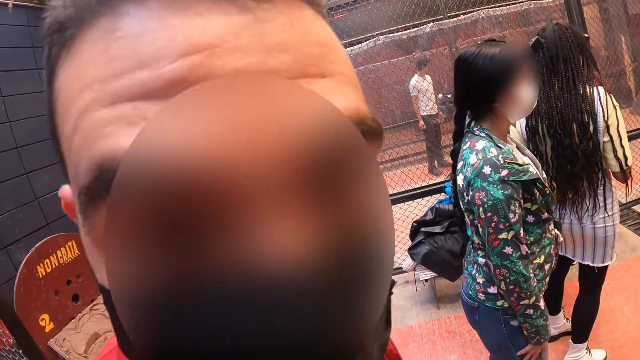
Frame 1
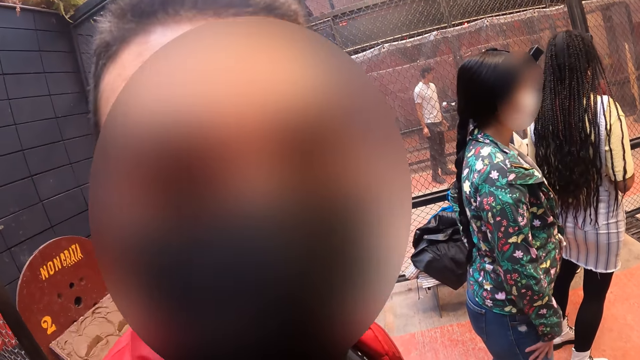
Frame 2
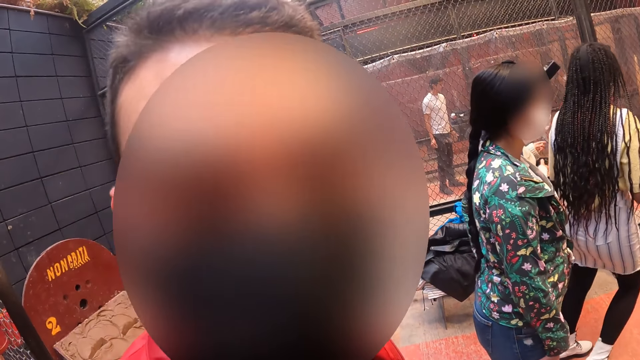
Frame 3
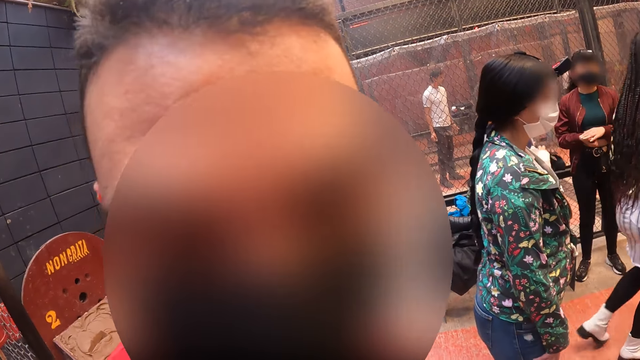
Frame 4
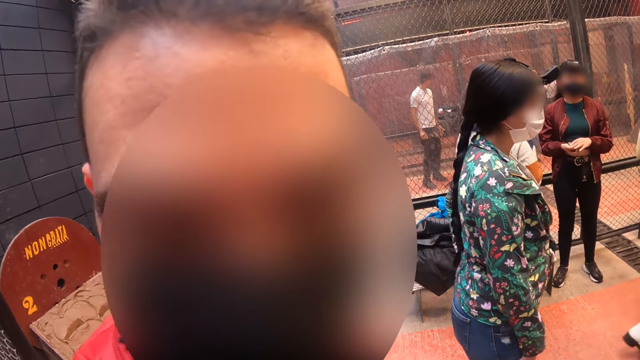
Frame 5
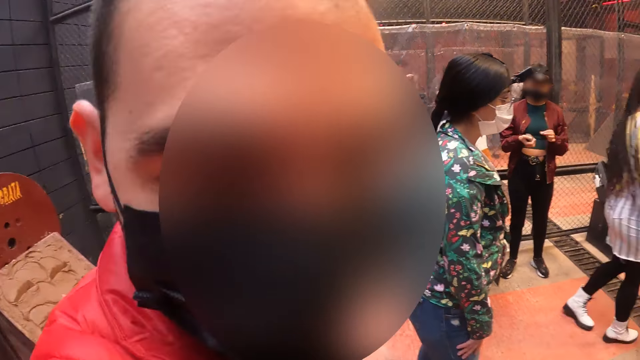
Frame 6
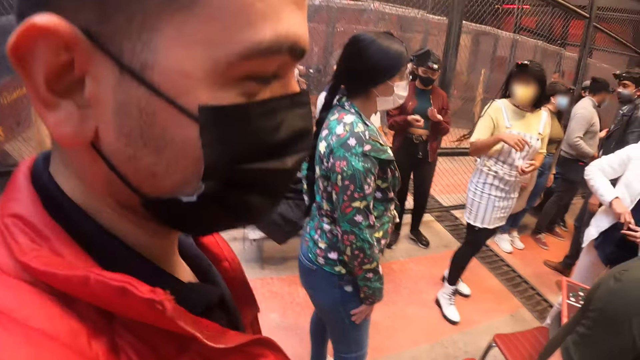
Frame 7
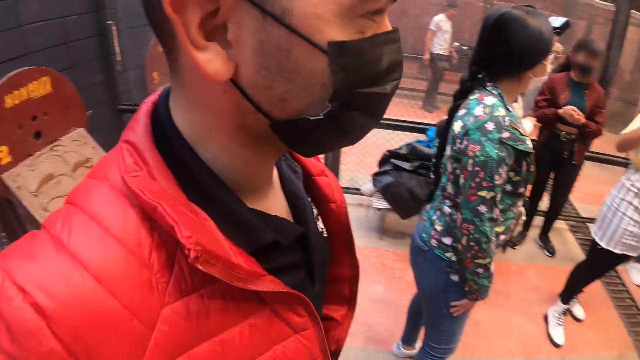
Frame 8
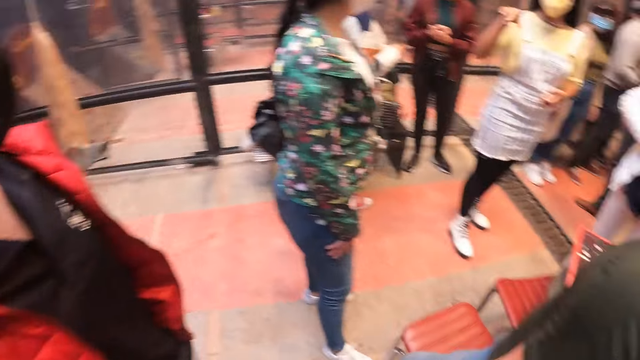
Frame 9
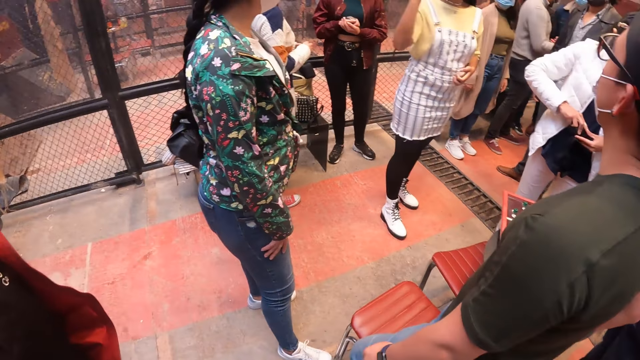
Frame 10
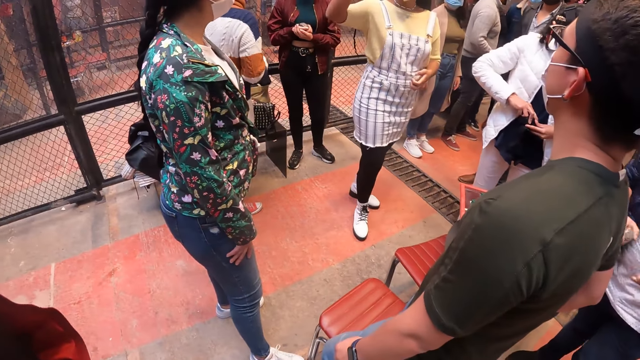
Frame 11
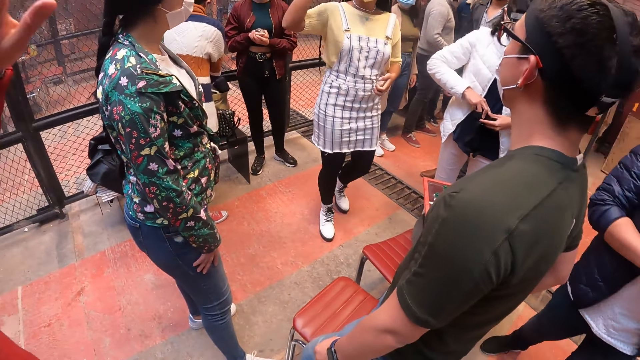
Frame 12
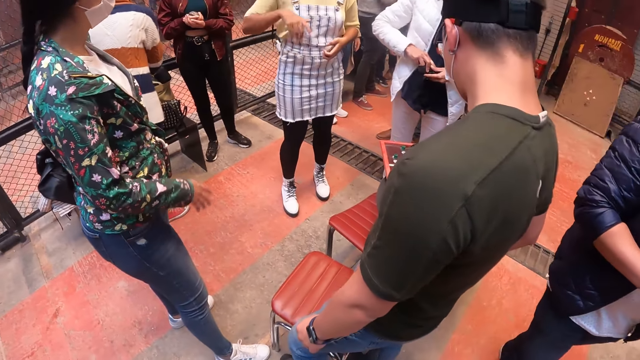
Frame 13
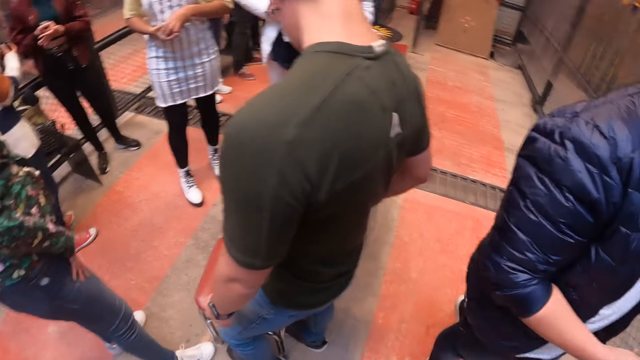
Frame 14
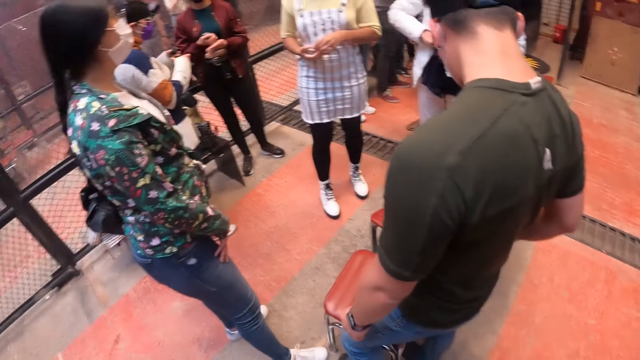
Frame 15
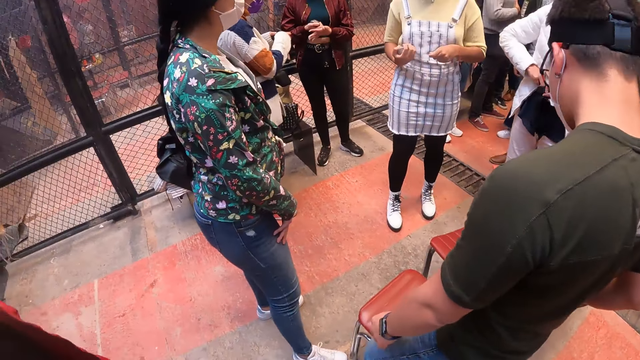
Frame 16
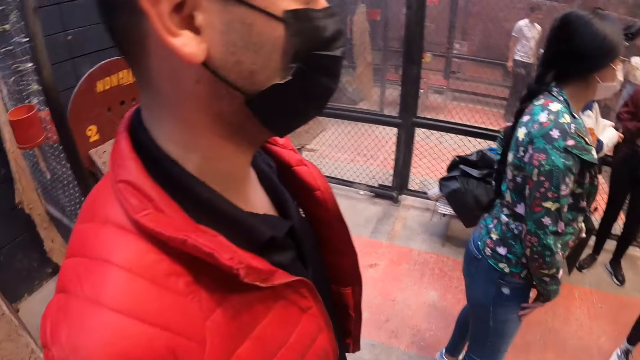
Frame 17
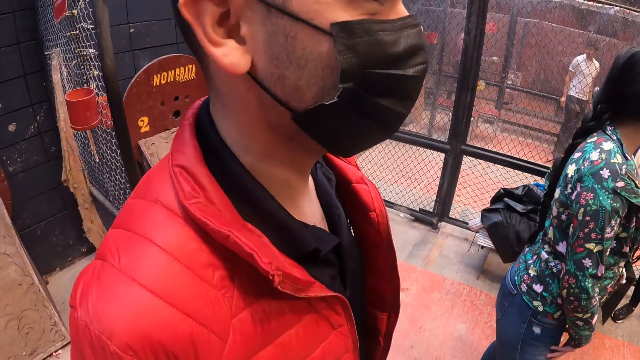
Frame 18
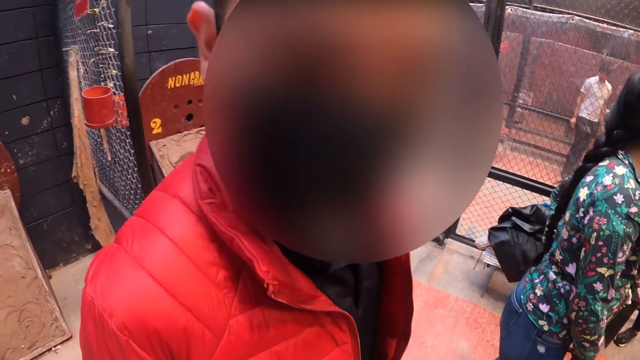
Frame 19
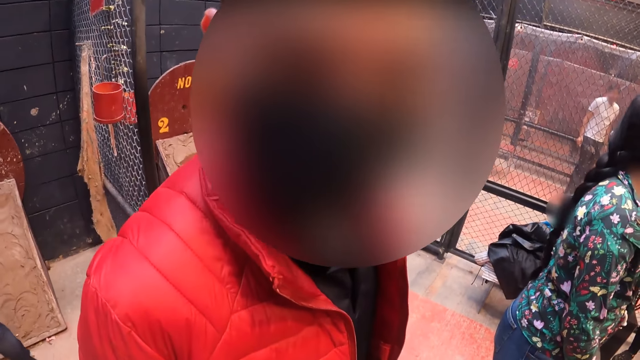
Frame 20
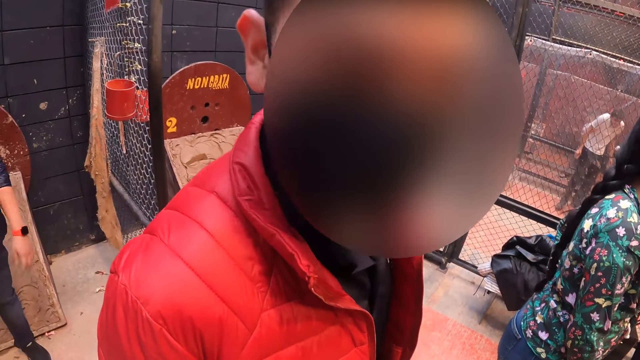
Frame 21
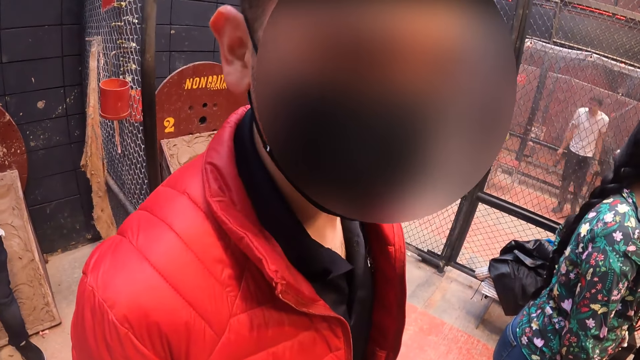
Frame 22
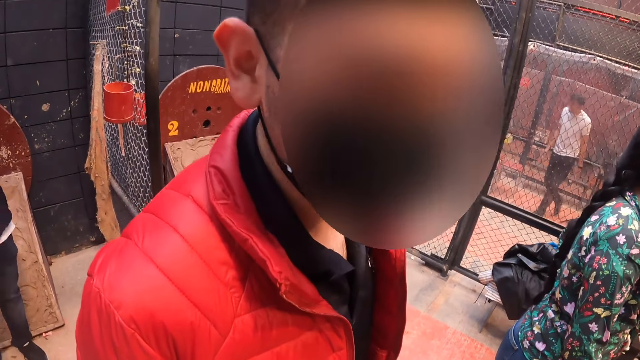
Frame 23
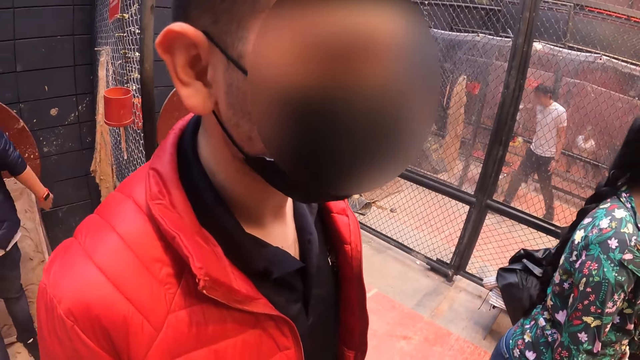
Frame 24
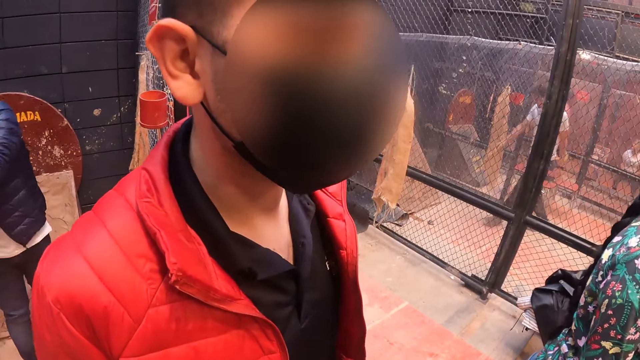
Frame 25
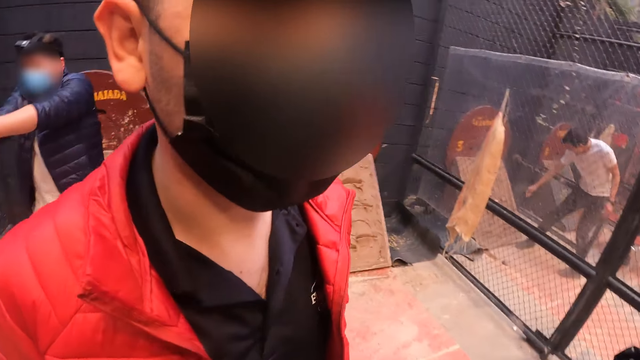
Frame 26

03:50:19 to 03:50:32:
A woman converses with a group of people. The woman waves at the man with her right hand. The man waves at the woman with his left hand. A man puts down his hand. The man converses with the camera wearer.

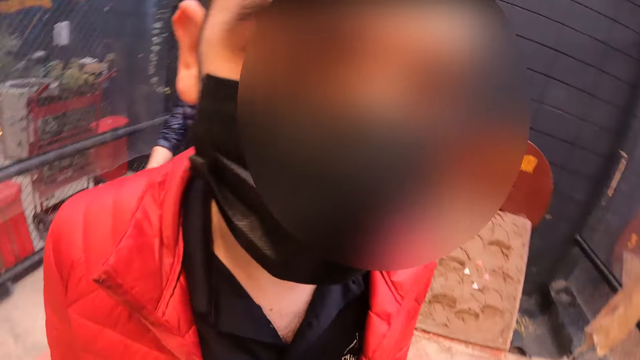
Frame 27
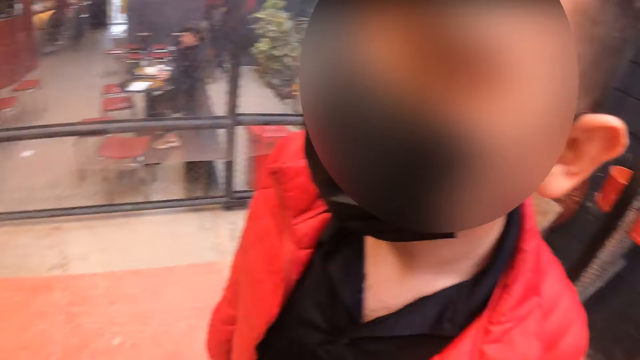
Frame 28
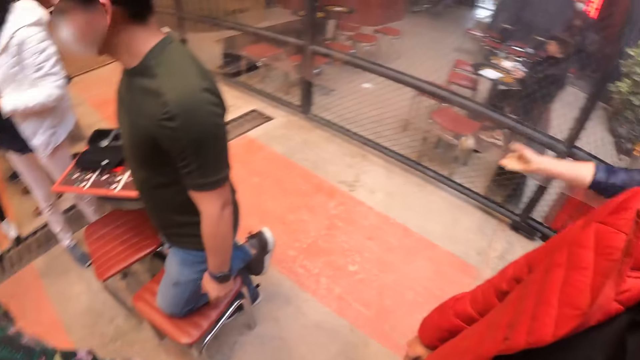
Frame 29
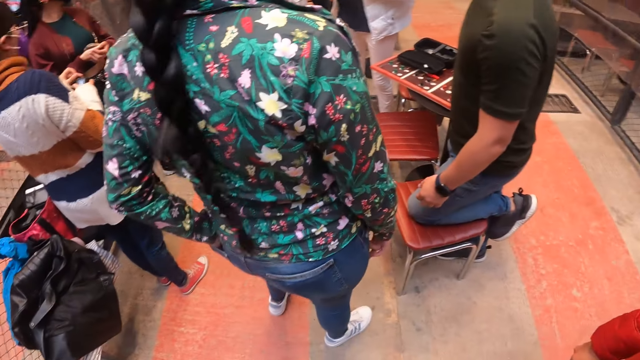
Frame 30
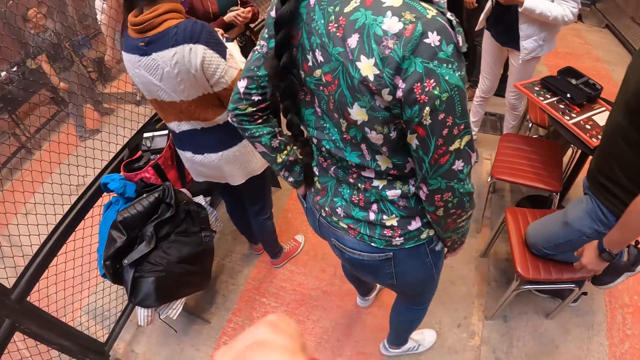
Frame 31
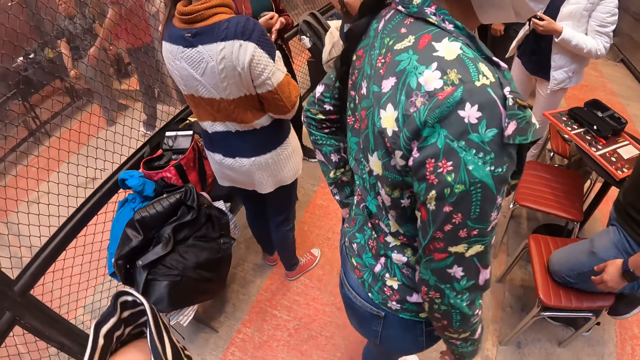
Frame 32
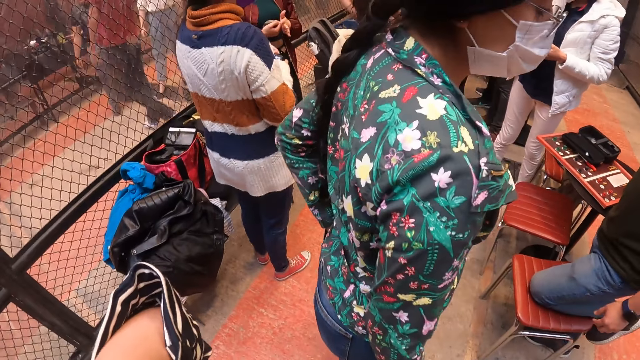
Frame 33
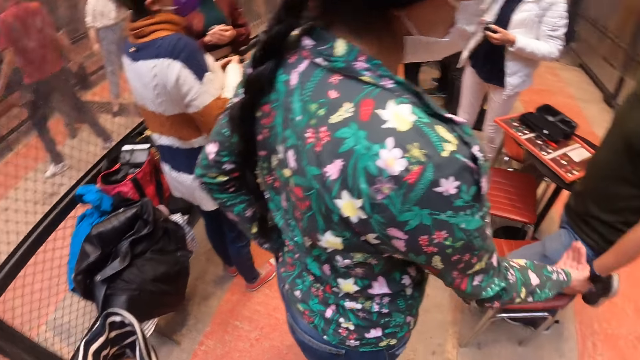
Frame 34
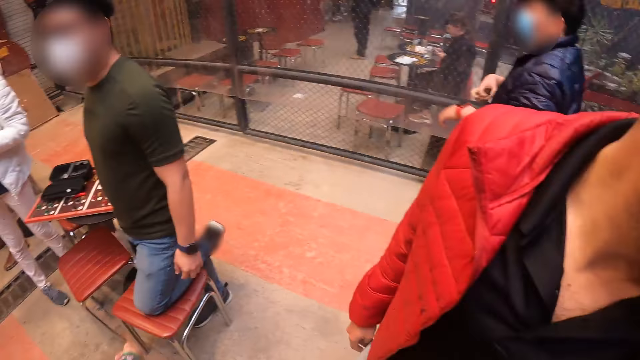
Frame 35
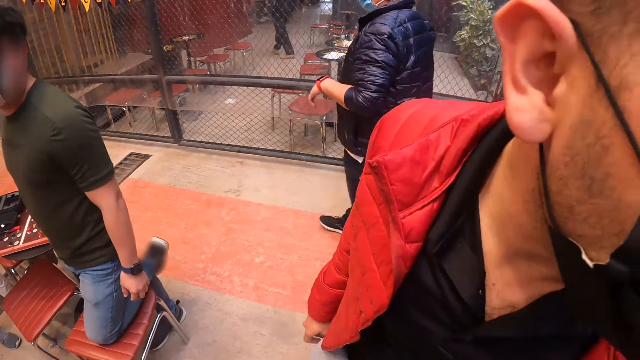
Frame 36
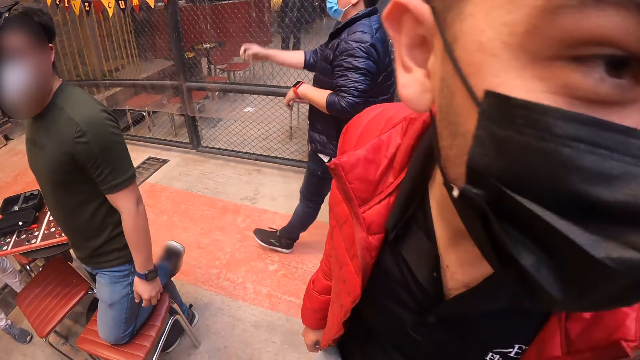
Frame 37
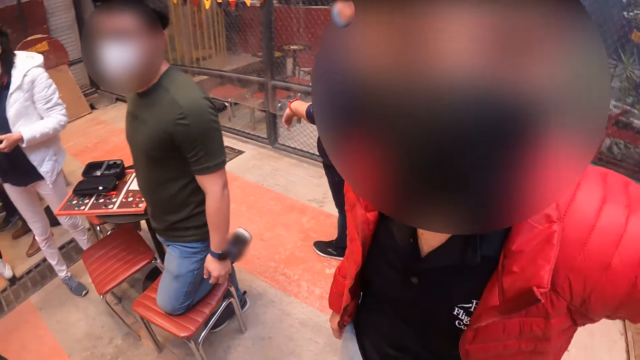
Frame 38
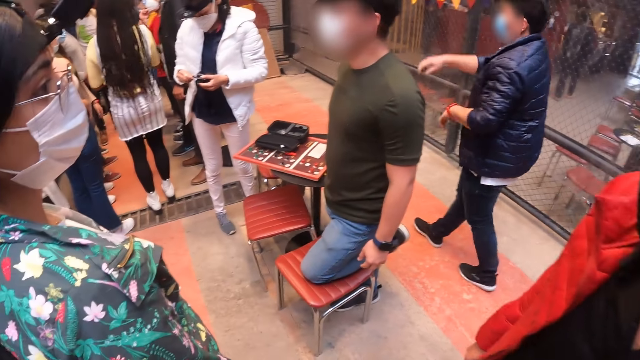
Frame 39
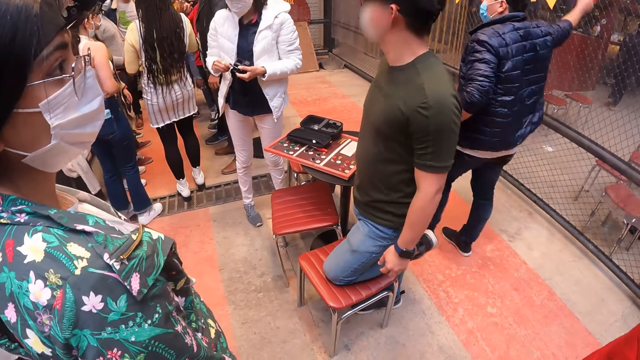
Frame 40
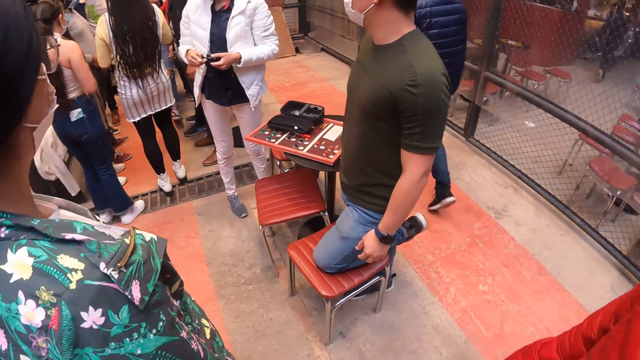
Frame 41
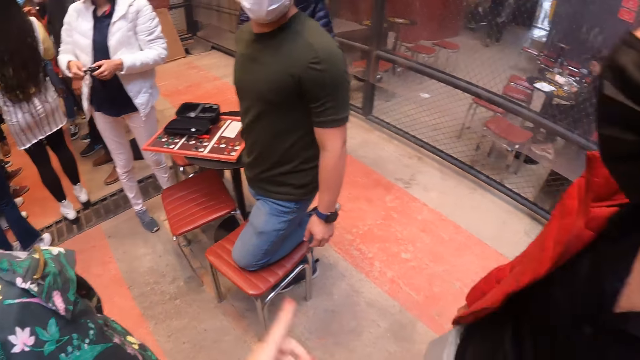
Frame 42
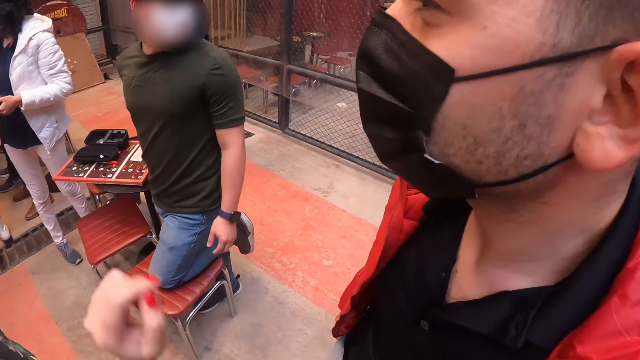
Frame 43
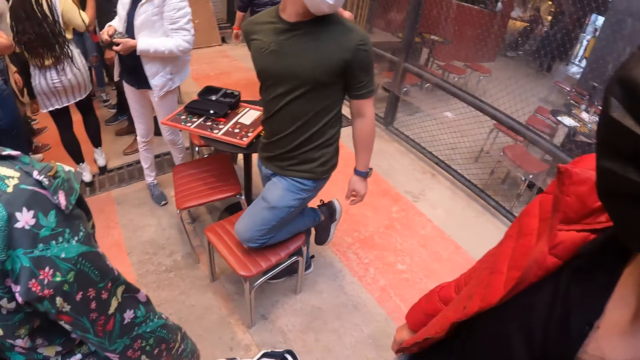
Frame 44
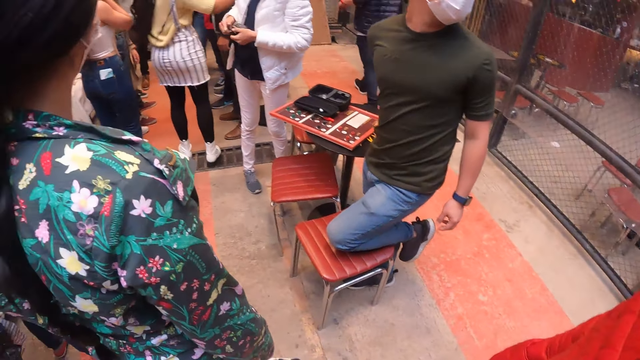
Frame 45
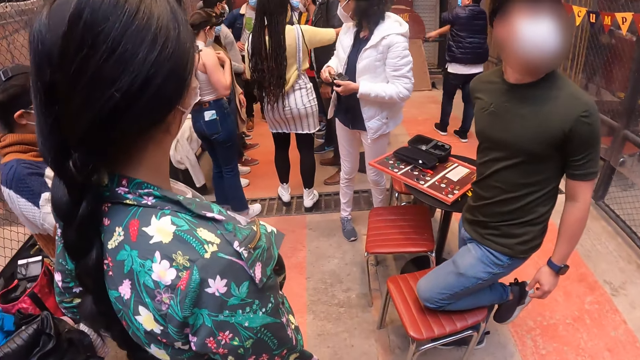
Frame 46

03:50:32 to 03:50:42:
The camera wearer looks around.
